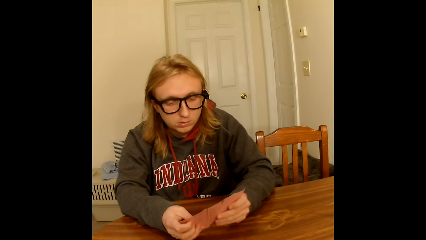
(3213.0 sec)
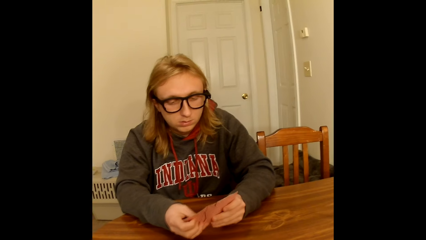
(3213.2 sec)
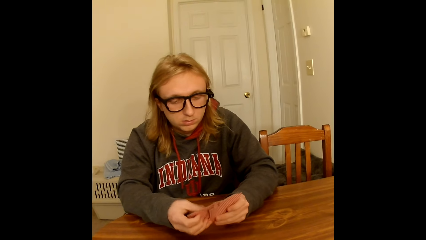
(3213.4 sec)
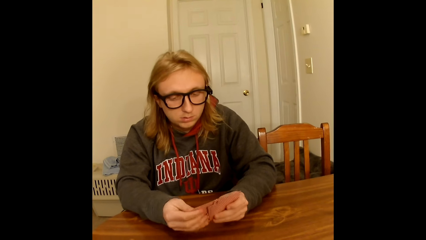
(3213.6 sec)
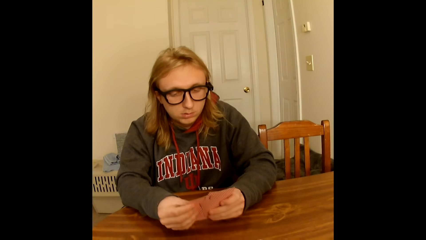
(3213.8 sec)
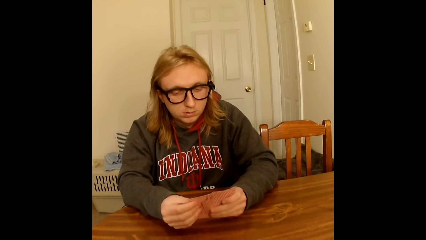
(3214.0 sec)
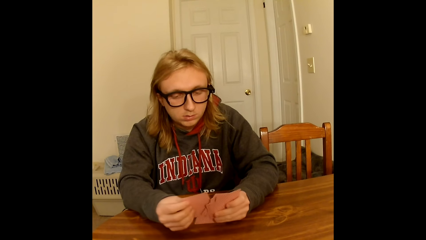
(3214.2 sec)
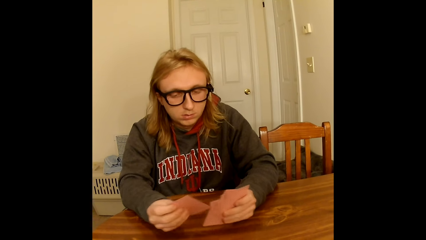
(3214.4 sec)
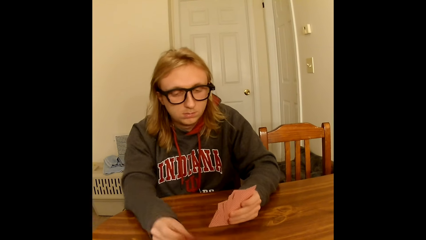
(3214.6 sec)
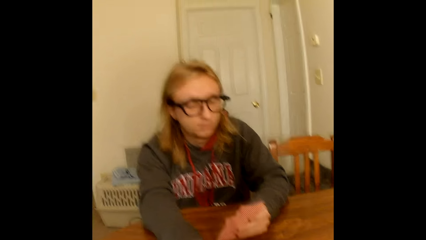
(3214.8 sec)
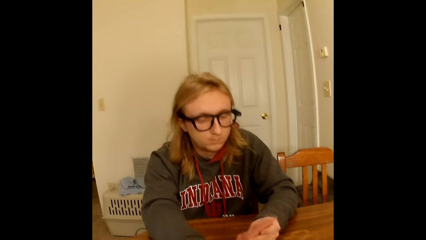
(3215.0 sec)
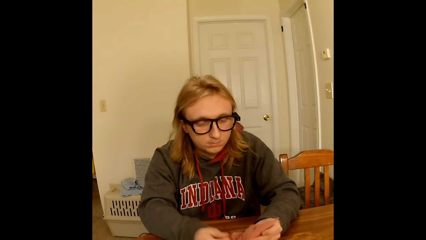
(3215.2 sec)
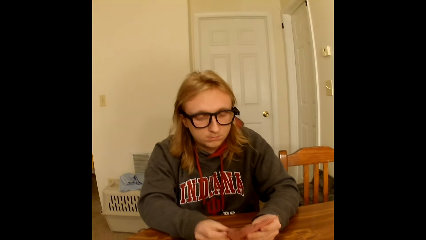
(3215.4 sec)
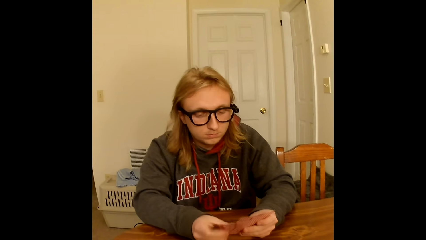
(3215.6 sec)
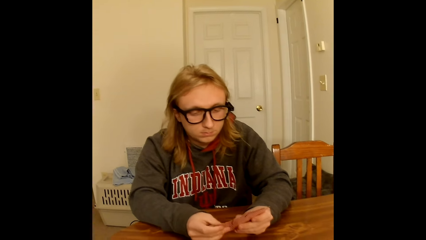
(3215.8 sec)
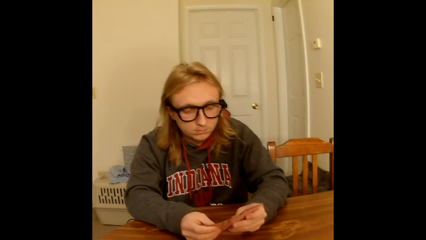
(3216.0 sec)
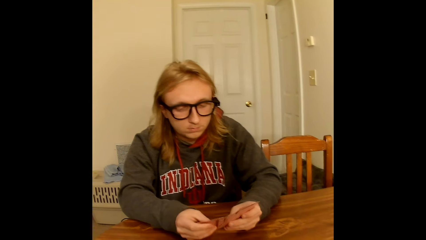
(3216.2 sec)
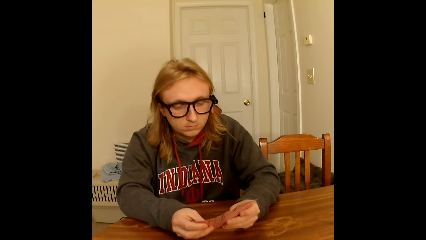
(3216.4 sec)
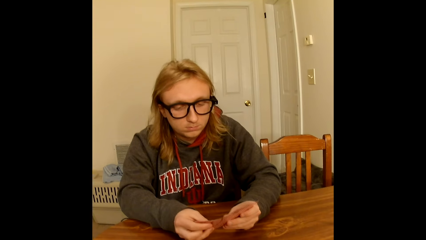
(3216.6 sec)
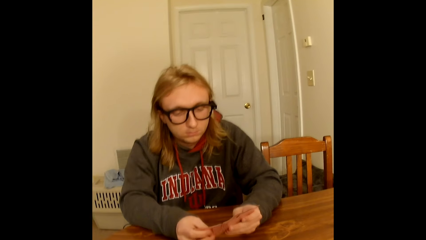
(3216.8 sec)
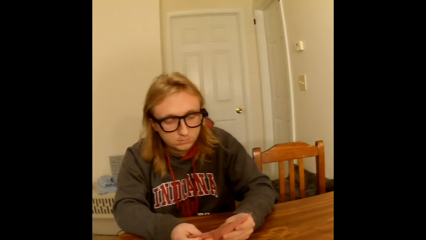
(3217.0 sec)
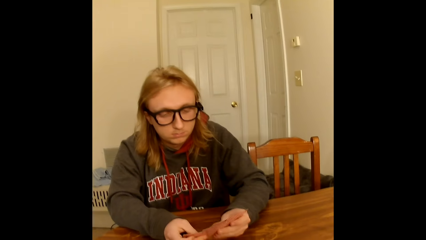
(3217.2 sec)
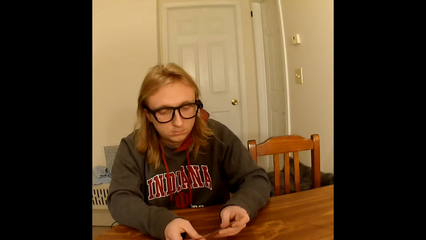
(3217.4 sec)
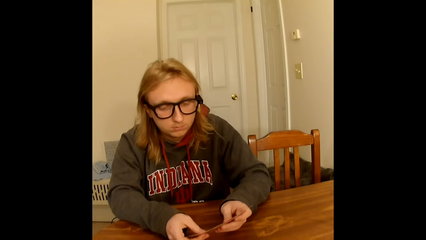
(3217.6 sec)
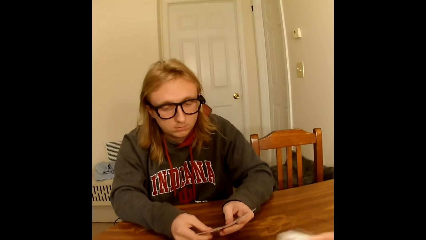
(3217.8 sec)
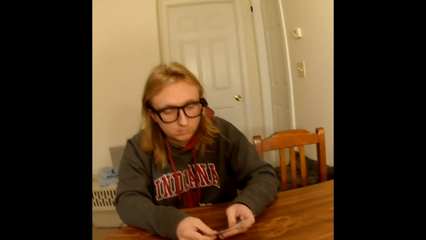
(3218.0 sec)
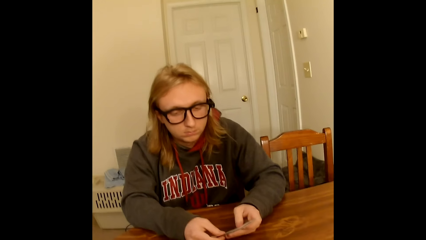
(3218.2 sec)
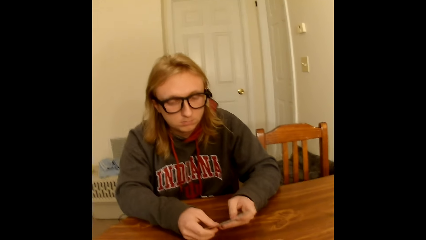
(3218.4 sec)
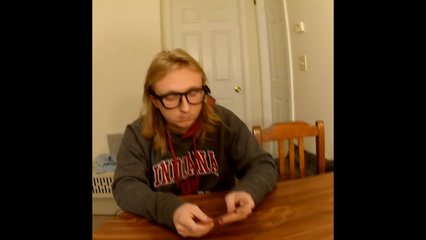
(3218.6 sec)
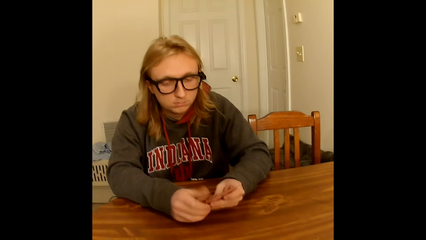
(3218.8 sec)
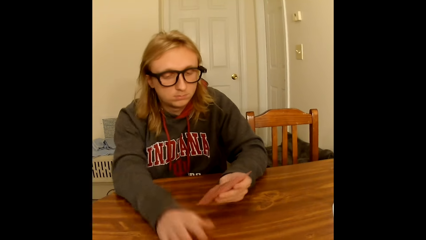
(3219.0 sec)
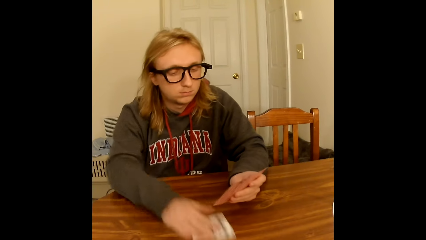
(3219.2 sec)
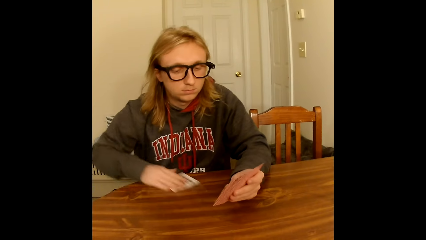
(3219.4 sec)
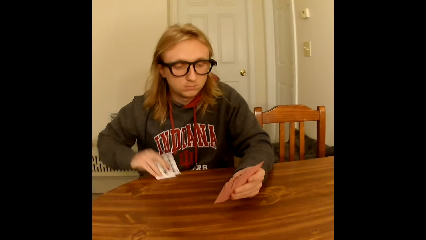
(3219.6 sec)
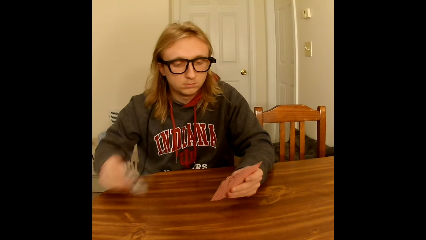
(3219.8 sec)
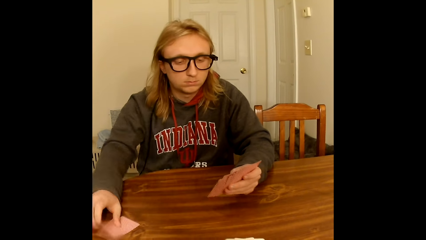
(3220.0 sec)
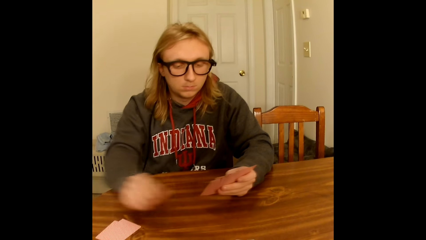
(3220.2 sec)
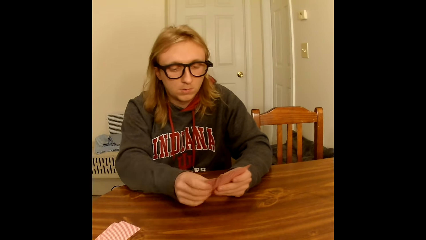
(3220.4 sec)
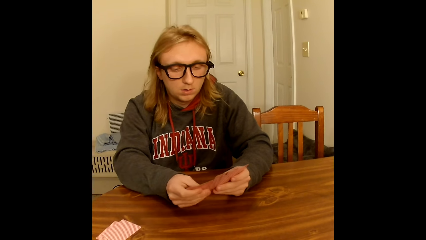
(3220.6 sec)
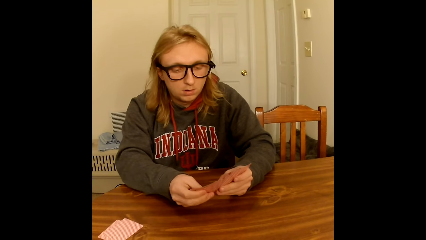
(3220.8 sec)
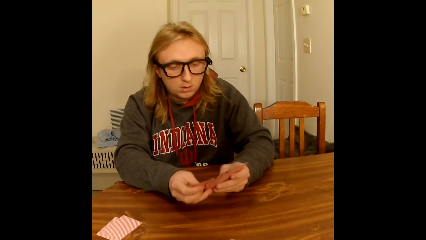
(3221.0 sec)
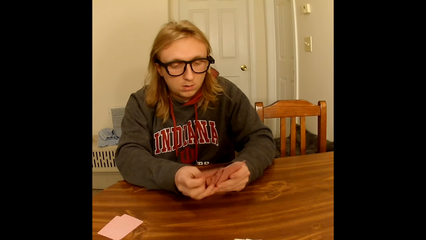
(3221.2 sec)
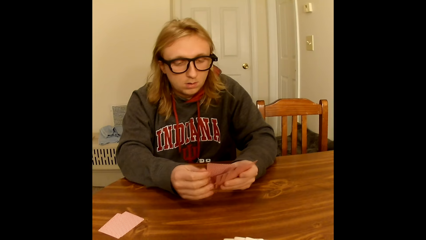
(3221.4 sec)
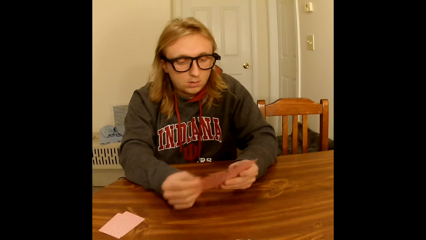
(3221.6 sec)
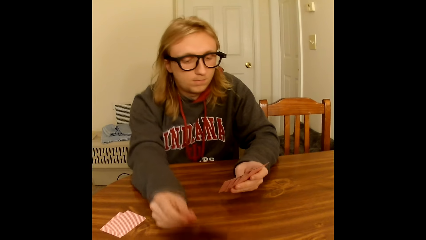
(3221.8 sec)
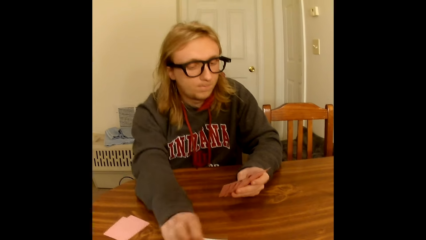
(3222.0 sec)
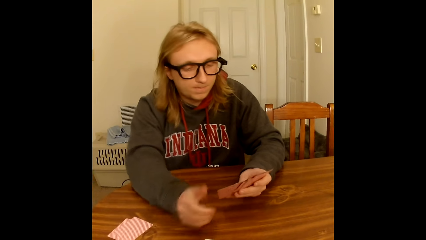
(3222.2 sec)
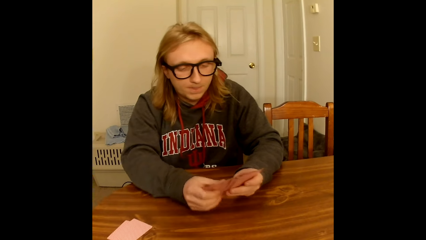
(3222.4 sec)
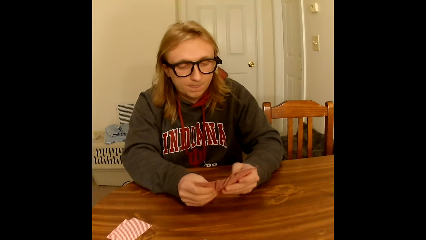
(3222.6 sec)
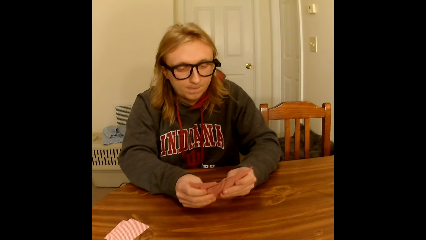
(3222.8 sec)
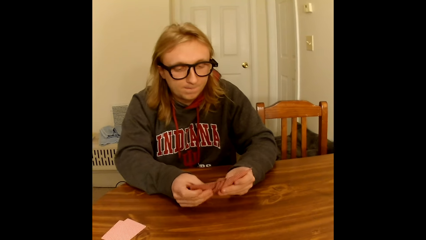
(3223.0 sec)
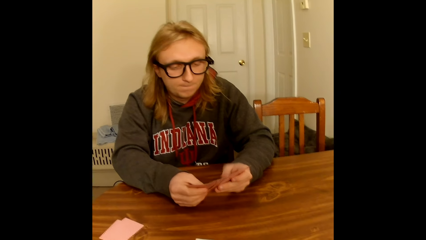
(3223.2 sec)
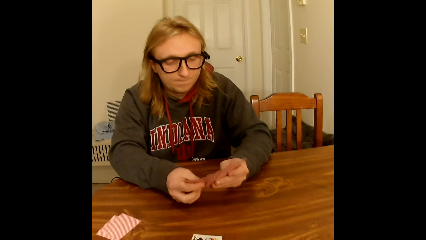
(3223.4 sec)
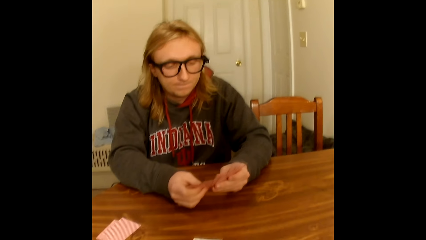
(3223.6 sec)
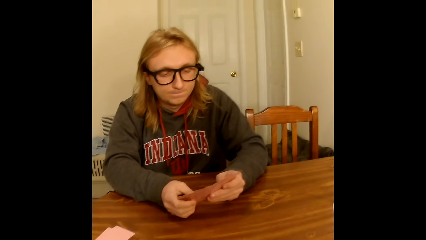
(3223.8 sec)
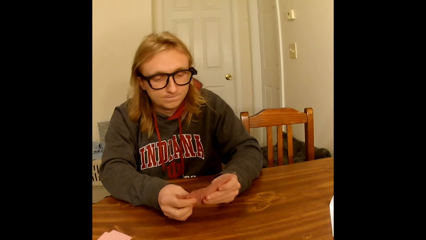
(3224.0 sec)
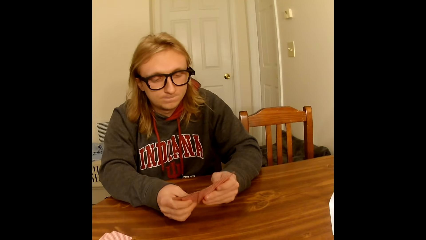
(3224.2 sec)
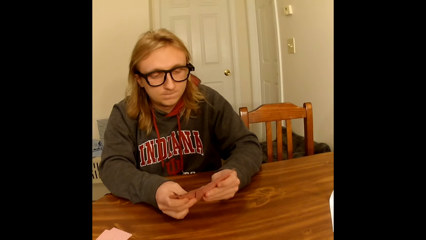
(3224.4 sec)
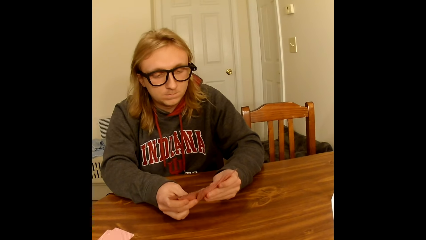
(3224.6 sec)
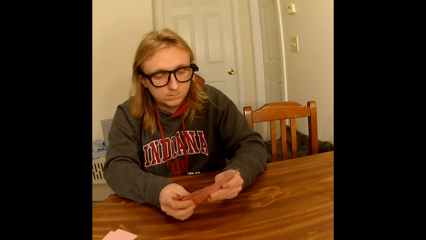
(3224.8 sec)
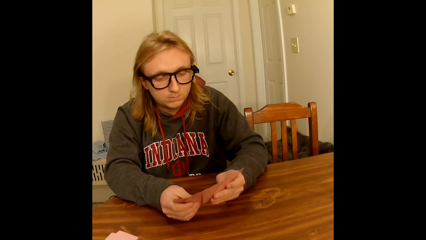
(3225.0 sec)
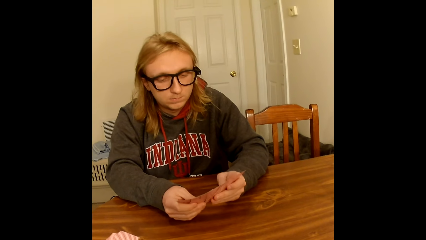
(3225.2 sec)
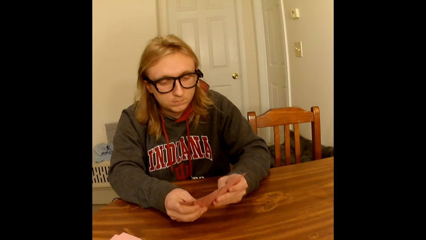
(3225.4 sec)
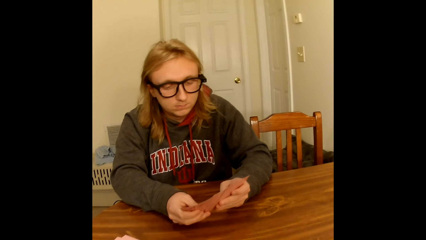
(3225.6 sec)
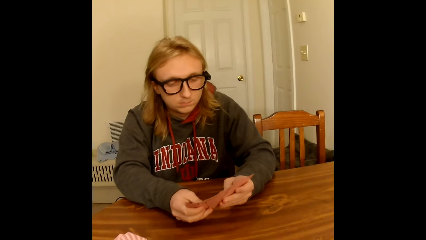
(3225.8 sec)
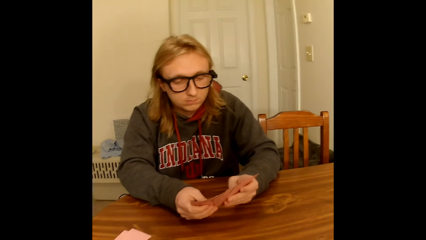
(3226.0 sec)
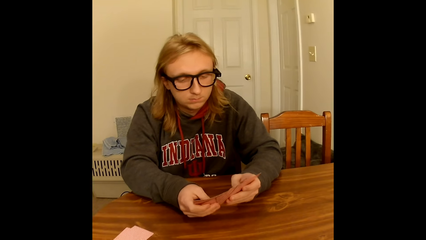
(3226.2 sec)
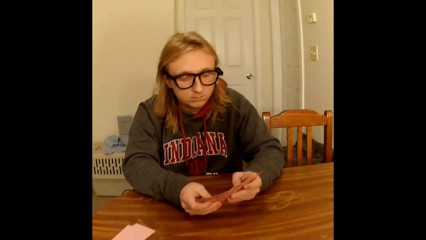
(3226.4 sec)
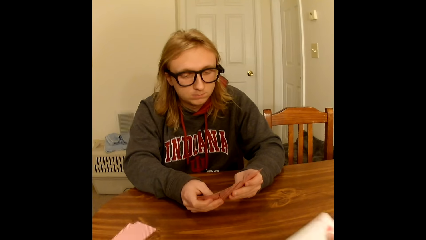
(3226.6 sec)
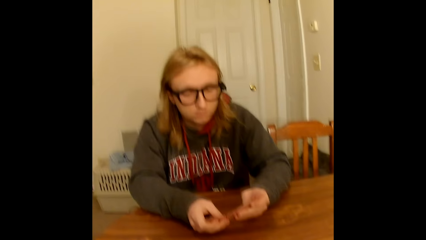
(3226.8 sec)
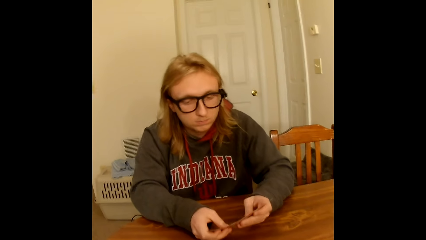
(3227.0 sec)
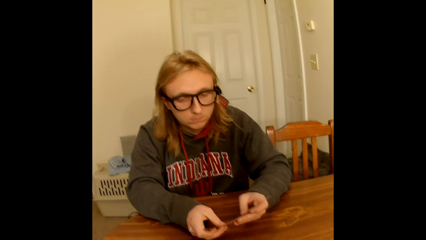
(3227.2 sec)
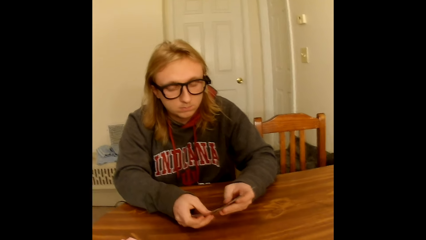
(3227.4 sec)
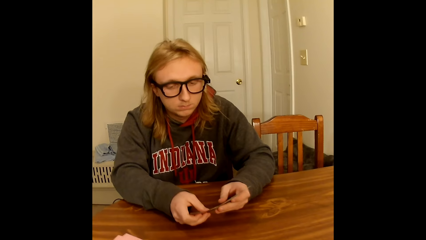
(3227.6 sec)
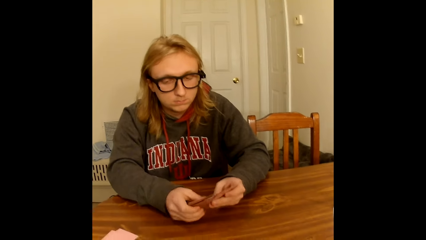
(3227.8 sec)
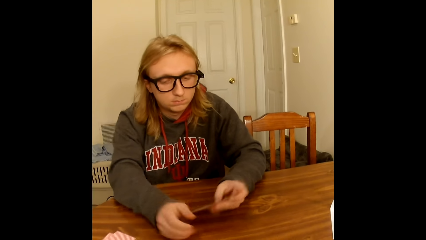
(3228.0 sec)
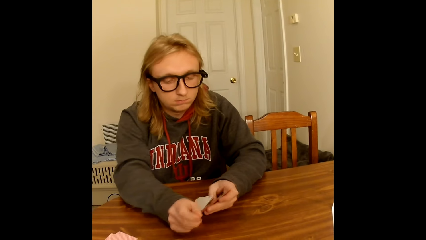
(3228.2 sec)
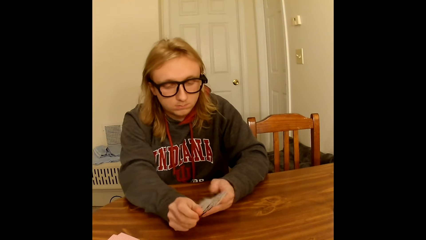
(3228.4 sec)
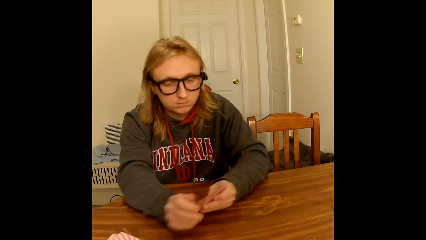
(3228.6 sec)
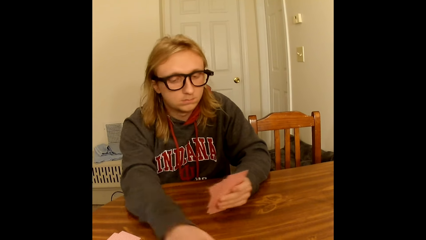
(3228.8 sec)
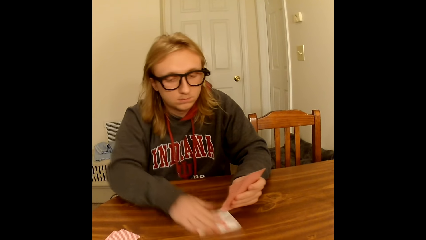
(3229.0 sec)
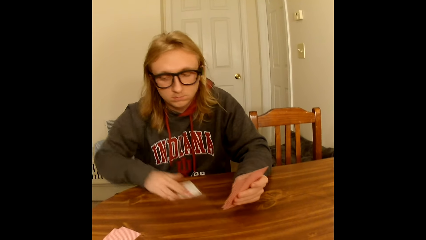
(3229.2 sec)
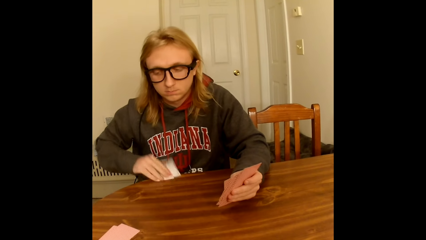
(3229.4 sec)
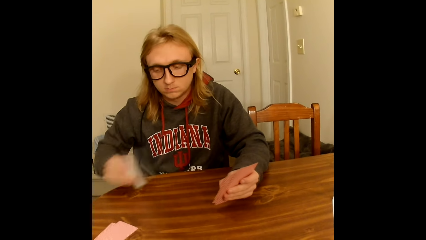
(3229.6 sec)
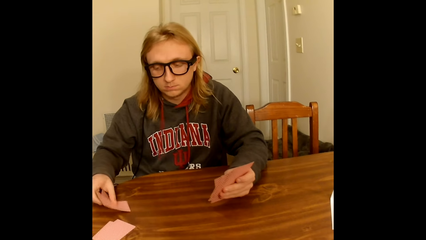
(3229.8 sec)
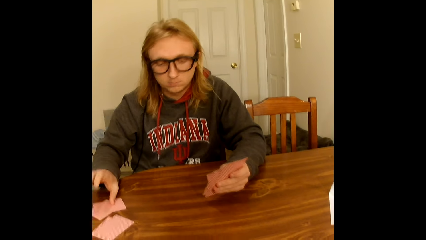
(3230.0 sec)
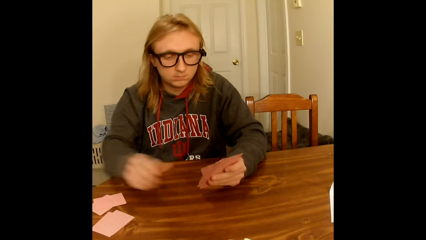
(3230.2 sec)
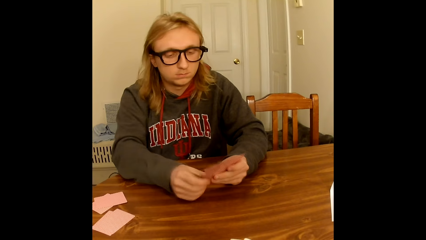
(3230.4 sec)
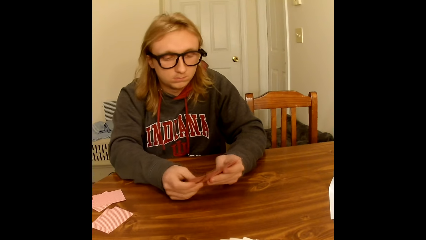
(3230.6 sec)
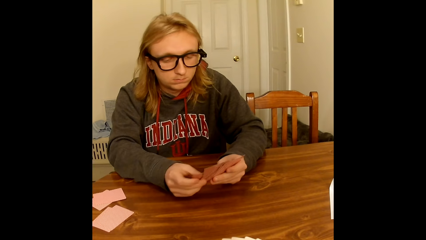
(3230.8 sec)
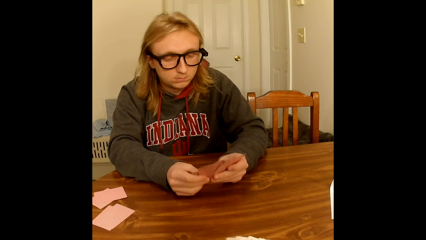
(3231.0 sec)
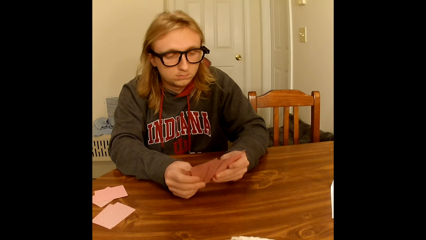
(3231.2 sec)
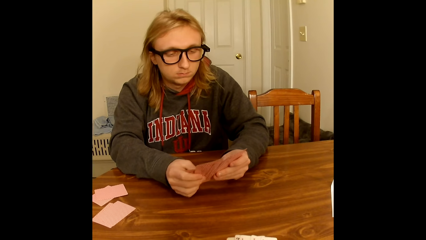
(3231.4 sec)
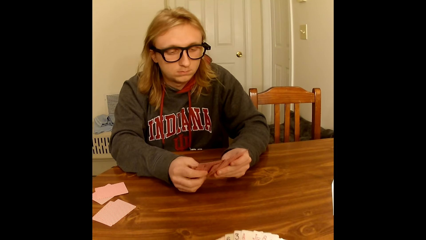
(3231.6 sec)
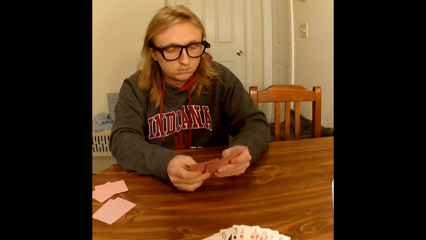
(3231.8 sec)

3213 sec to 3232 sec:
A man places a card on the table face up with his right hand. The man spreads the cards face up in both hands. The camera wearer plays the card. The man holds the face up cards with his left hand, picks a face up card from the table with his right hand, and drops the card aside on the table face down with his right hand. The man spreads the cards face up in both hands, places a card on the table face up with his right hand, and spreads the cards face up in both hands. The man arranges the cards. The camera wearer plays a card. The man holds the face up cards with his left hand, picks a face up card from the table with his right hand, and drops the card aside on the table face down with his right hand. The man spreads the cards face up in both hands.
